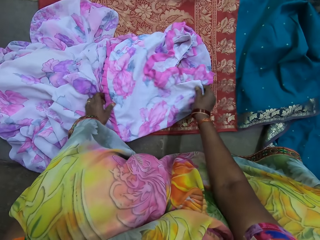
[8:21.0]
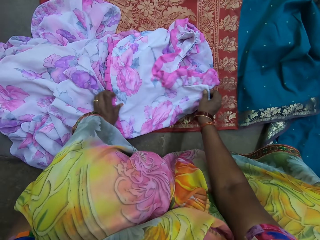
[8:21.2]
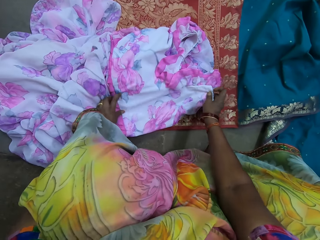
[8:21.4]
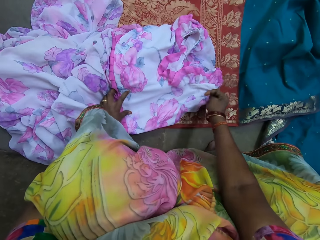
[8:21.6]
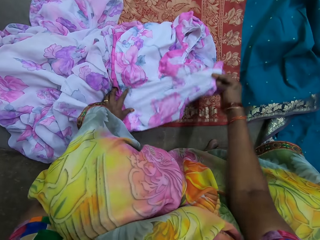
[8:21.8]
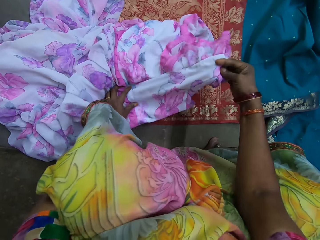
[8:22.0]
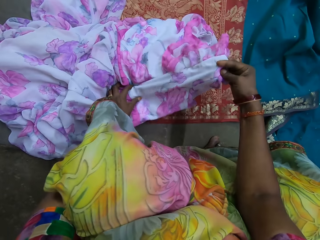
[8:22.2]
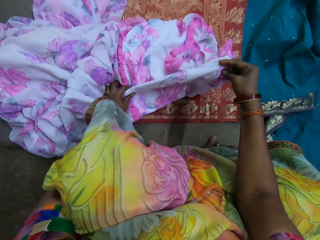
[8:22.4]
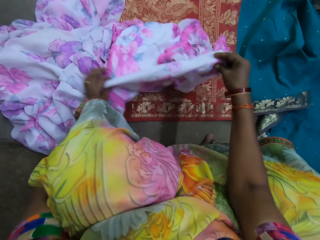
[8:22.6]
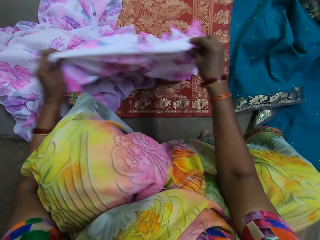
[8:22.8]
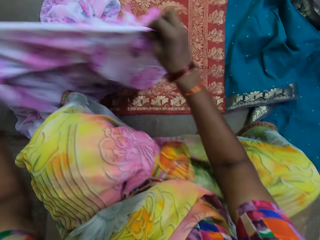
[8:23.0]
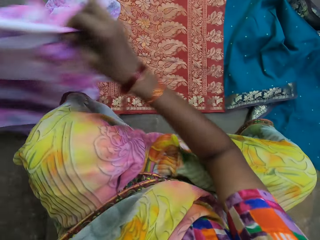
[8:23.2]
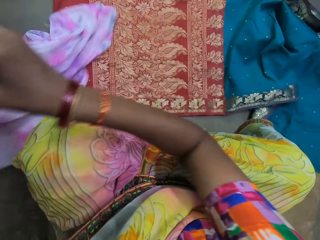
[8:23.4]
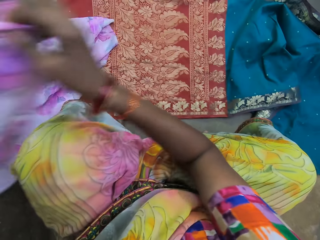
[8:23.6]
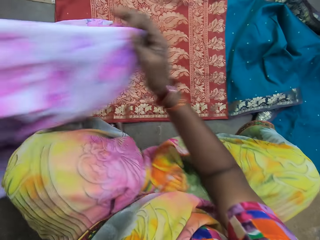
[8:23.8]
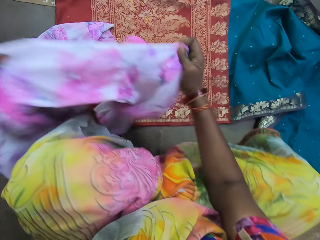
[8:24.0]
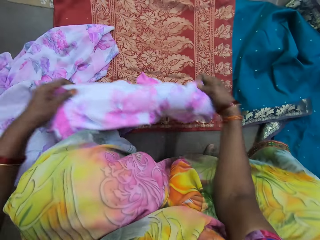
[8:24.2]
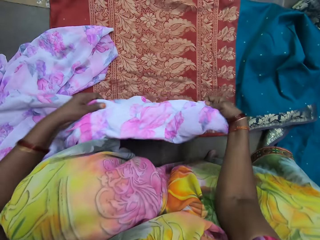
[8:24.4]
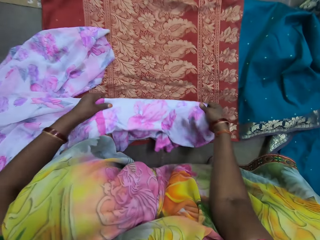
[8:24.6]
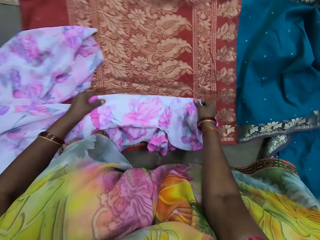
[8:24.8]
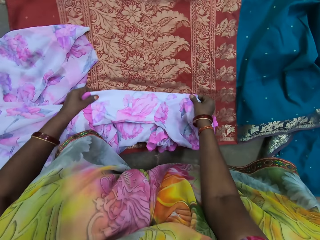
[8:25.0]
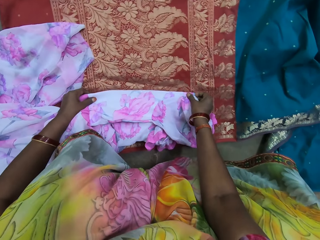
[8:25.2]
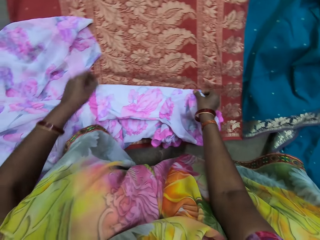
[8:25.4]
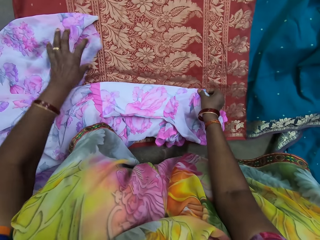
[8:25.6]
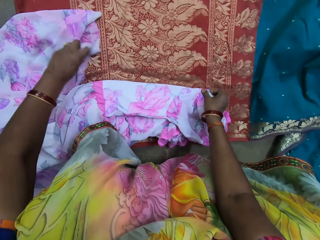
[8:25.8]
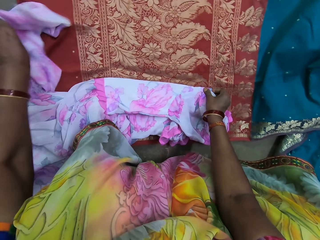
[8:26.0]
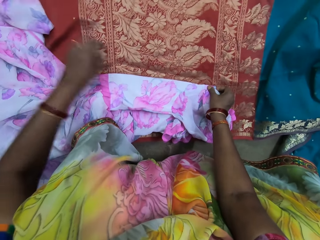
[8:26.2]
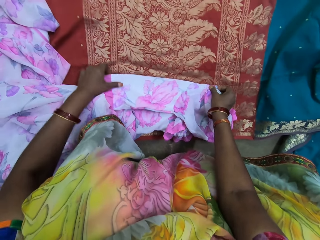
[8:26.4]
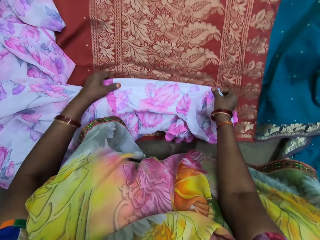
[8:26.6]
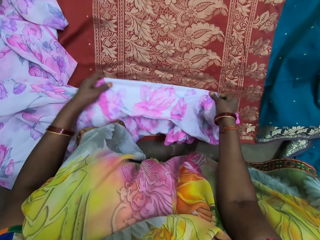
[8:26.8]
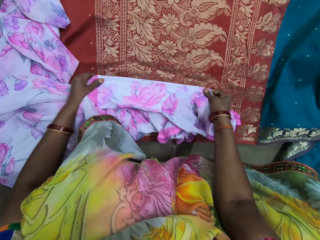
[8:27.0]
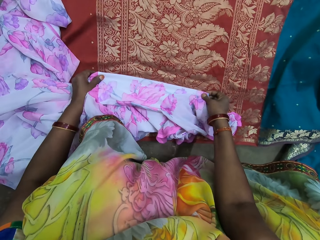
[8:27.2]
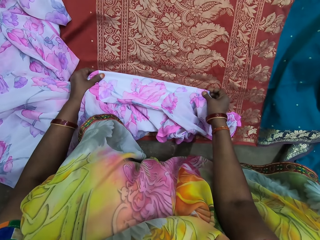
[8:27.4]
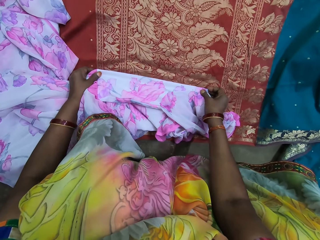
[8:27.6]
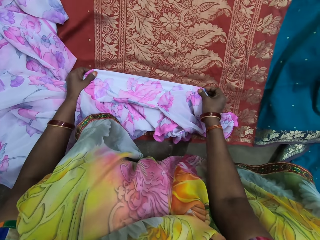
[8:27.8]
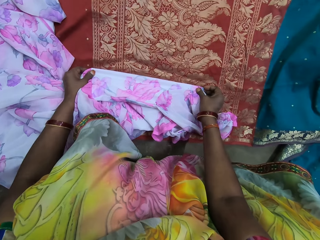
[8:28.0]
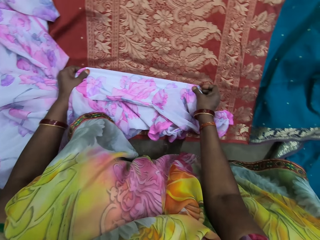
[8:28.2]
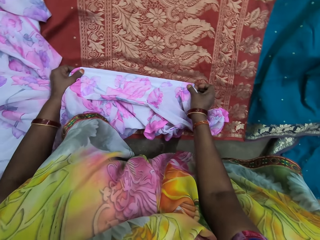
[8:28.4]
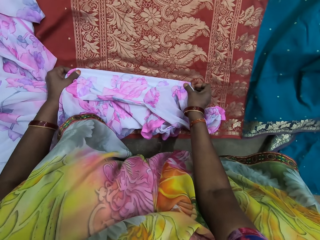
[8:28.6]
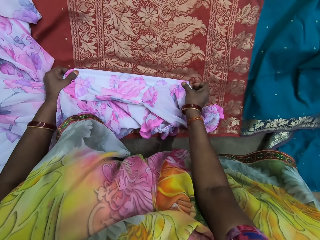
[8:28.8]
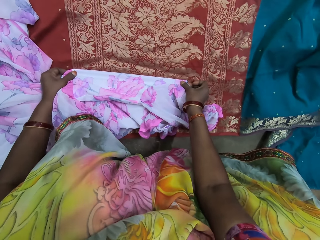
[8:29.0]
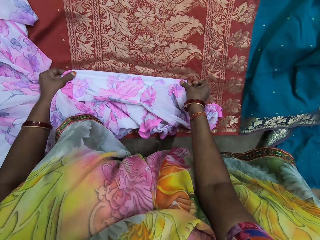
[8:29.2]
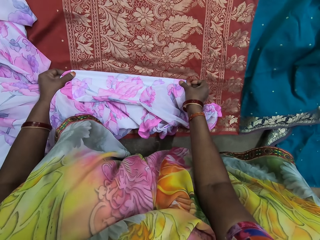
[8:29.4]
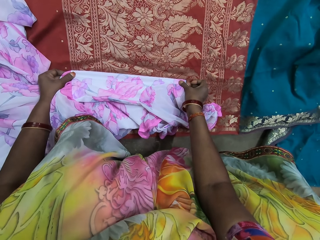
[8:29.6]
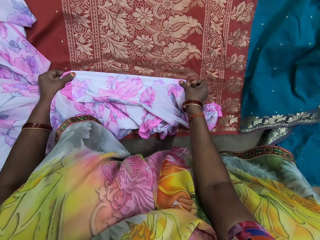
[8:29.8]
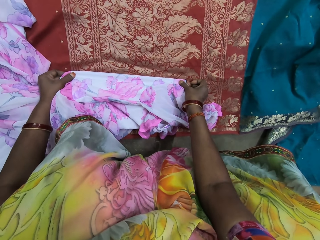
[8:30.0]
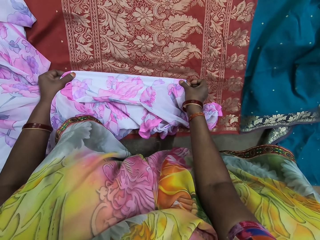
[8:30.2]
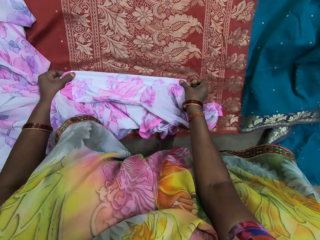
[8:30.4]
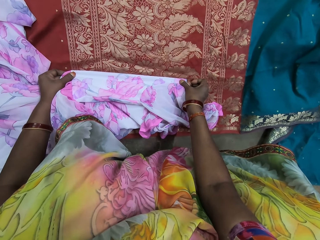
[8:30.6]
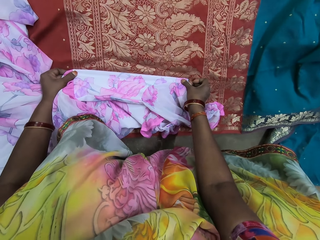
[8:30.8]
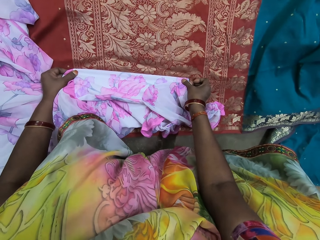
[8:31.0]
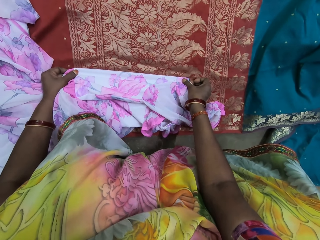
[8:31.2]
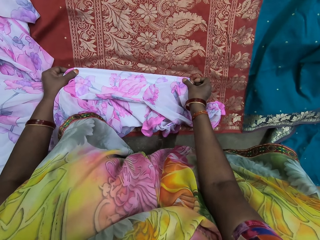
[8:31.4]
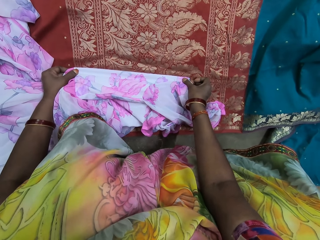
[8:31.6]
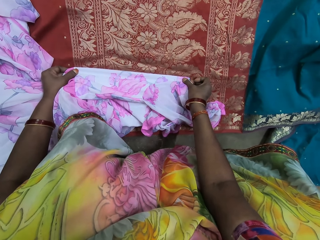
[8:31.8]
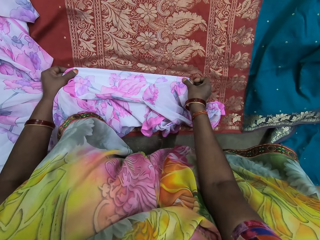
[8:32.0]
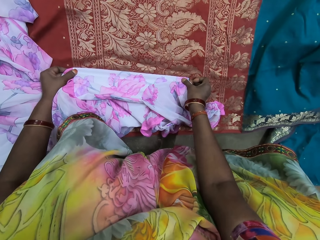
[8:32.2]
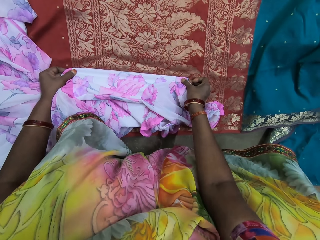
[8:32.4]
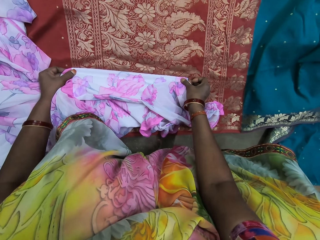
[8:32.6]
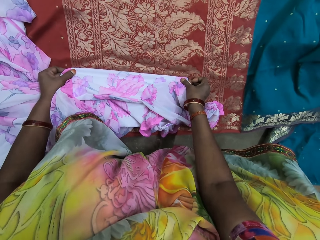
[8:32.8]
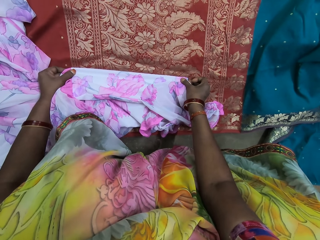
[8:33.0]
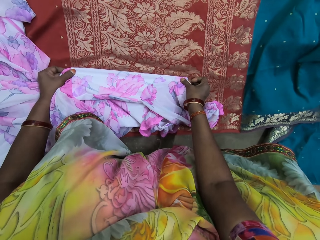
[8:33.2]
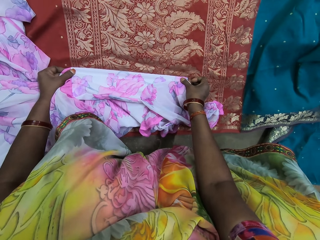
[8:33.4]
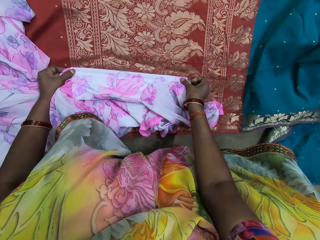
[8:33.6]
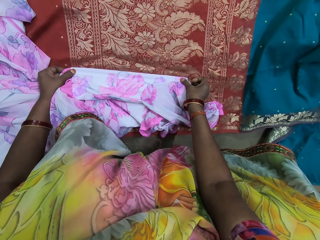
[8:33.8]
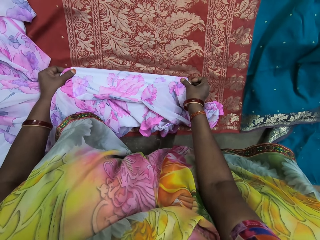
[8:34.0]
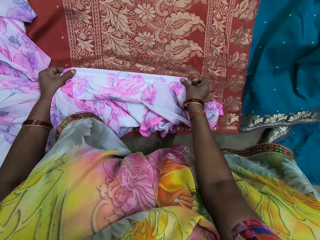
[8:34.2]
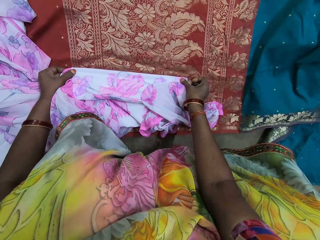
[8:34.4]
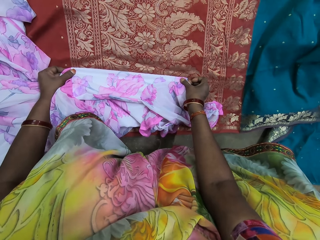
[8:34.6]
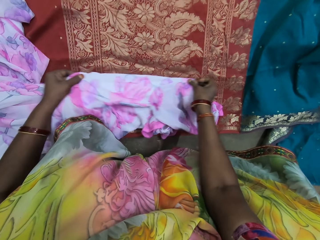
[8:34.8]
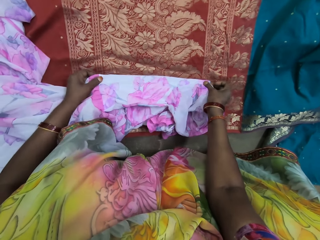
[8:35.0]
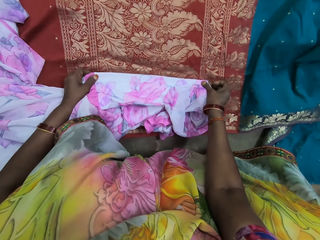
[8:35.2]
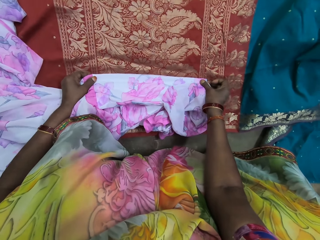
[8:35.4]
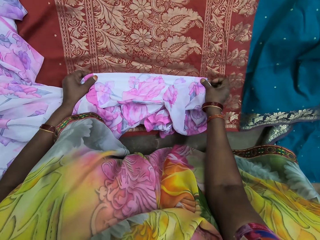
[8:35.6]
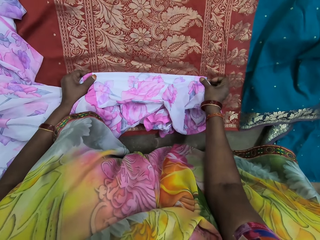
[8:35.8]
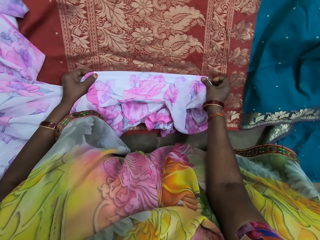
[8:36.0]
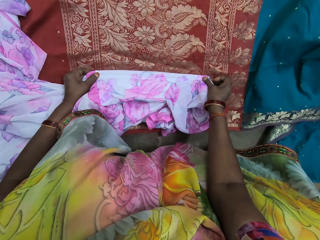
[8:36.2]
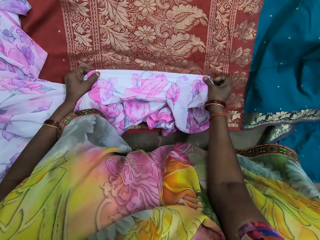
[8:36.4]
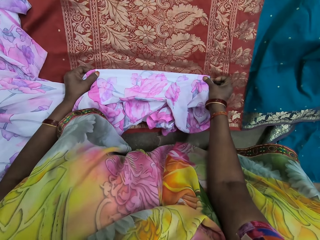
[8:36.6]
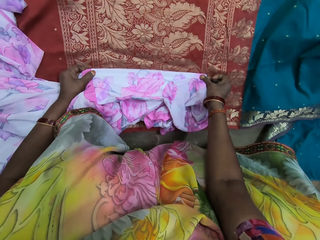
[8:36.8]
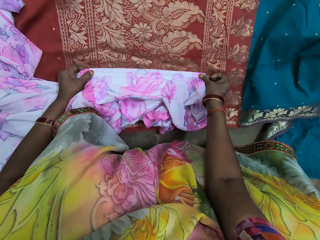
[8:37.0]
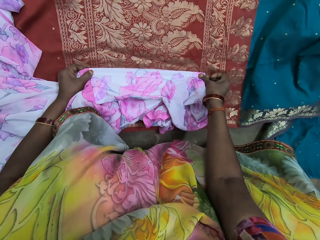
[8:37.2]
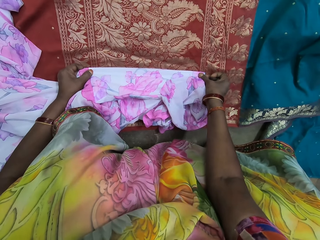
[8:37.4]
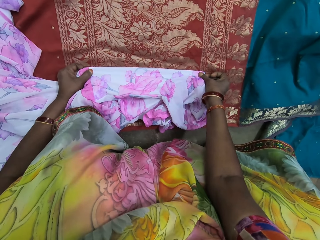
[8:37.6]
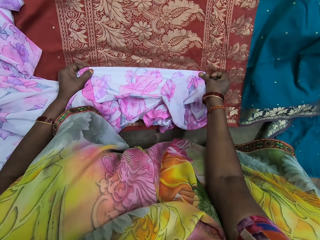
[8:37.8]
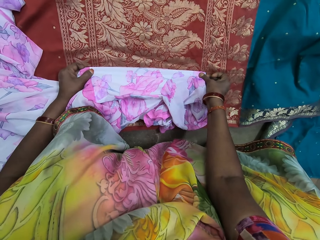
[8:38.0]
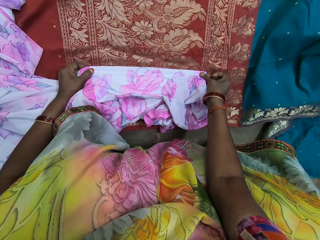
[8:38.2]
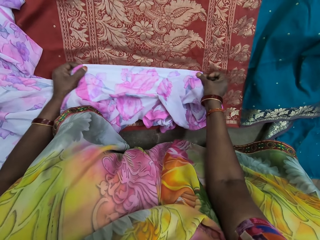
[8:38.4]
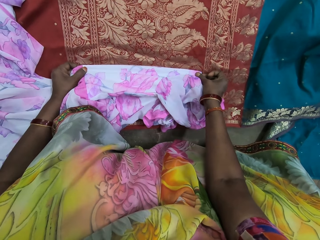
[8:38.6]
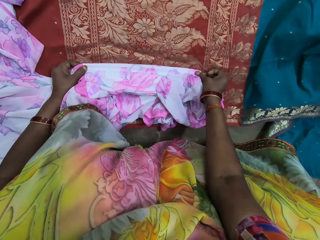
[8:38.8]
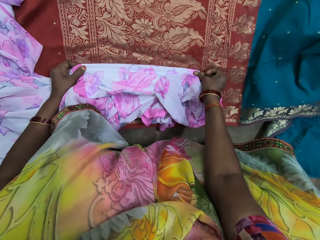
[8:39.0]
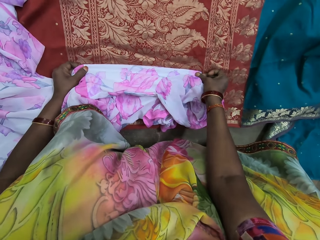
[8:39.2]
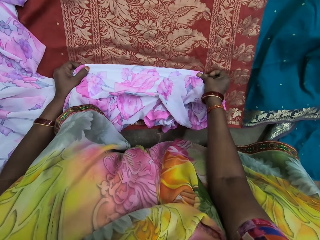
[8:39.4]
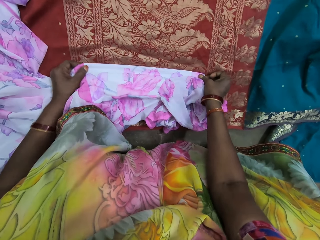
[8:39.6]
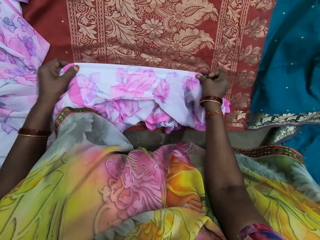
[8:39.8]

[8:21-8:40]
The camera wearer folds the gown with her hands. She lifts the gown with her hands. She lays the cloth on the fabric on the ground with her hands. She interacts. She adjusts the gown on the fabric with her left hand. She measures again. She moves the gown on the fabric with her hands.

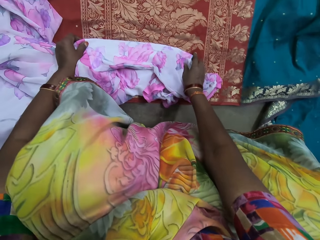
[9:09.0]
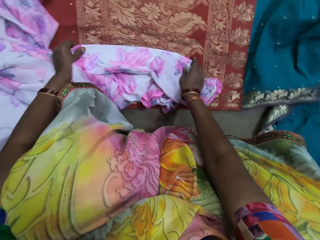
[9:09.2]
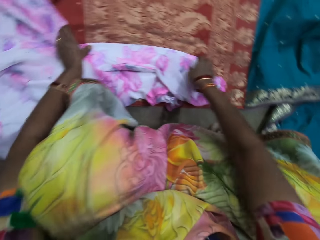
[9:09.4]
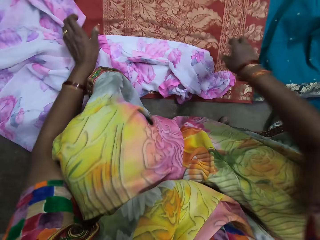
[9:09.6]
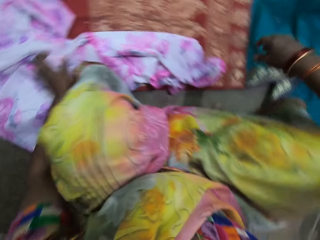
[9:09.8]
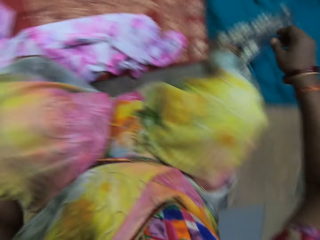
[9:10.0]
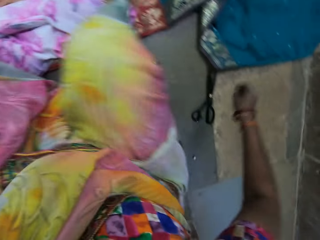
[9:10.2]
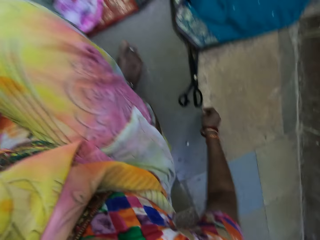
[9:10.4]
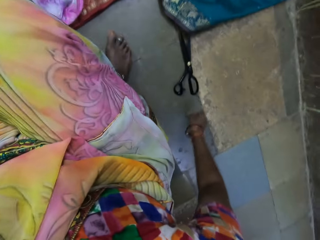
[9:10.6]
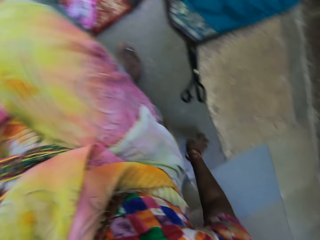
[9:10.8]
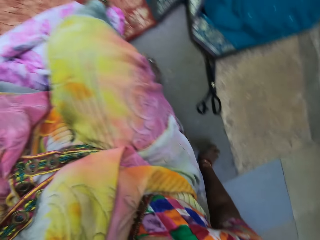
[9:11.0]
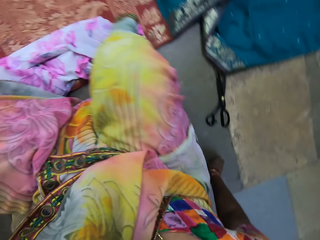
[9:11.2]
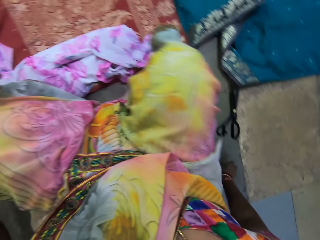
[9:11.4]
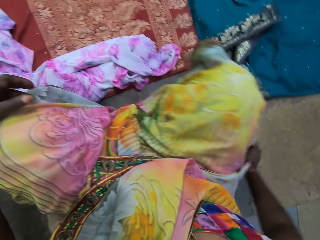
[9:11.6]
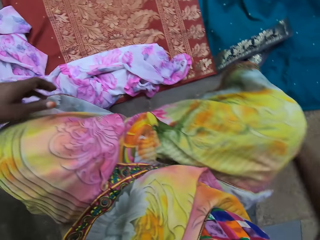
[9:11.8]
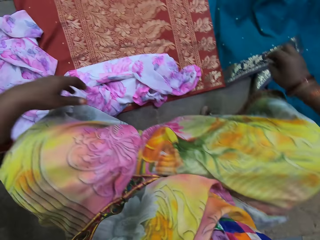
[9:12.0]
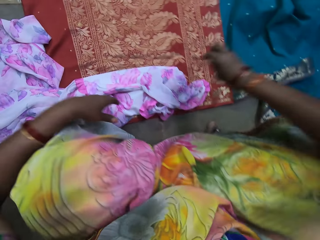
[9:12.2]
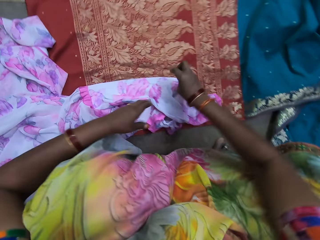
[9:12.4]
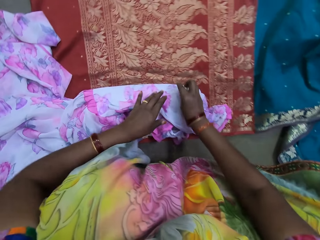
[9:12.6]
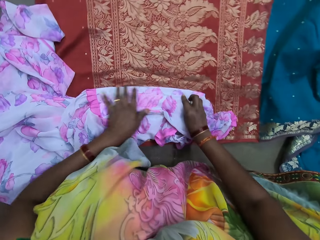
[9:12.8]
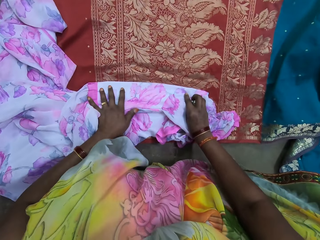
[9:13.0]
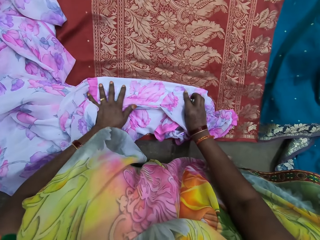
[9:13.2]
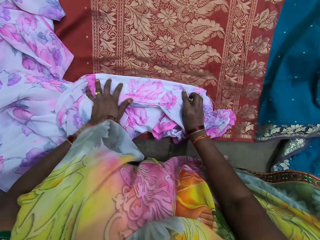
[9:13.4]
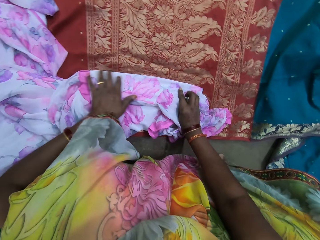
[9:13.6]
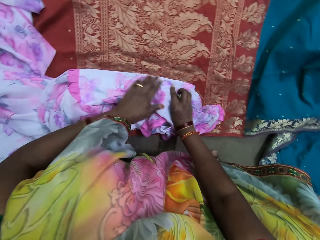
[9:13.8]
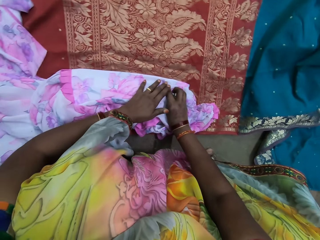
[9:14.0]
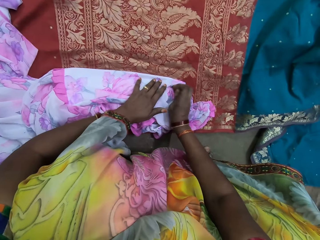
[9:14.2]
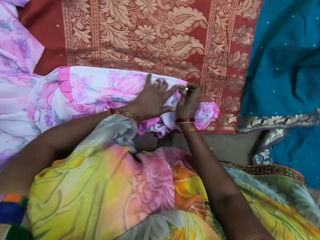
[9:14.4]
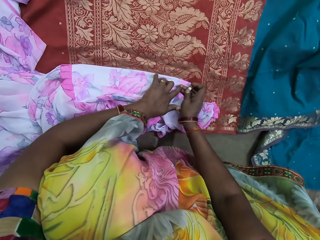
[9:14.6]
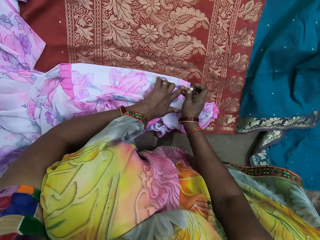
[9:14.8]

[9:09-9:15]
The camera wearer stops. She picks up a chalk on the floor with her right hand. She places her hands on the gown on the fabric on the floor.
